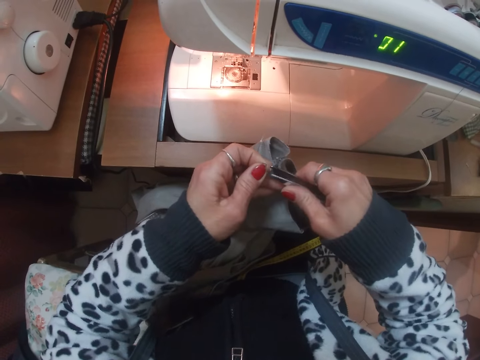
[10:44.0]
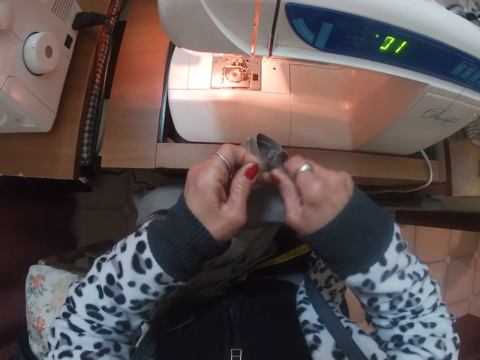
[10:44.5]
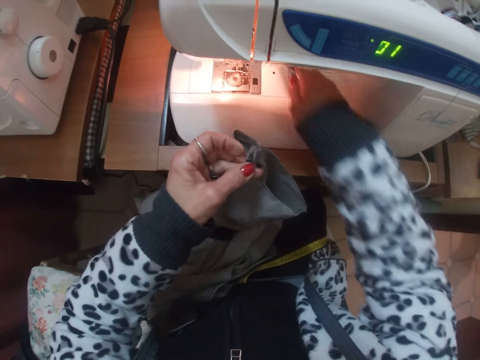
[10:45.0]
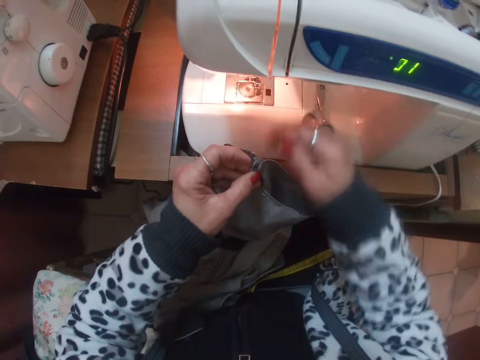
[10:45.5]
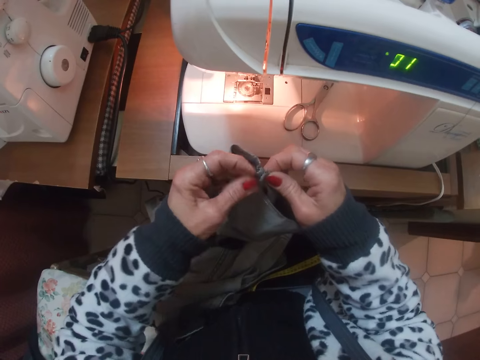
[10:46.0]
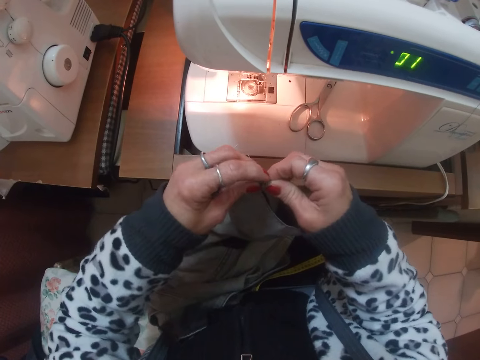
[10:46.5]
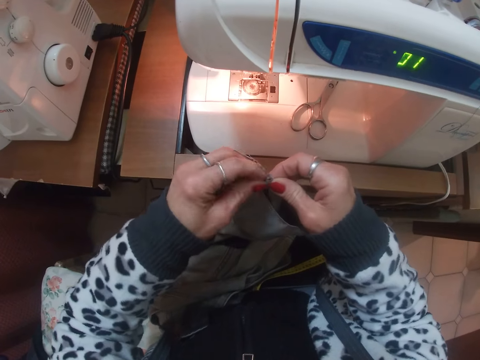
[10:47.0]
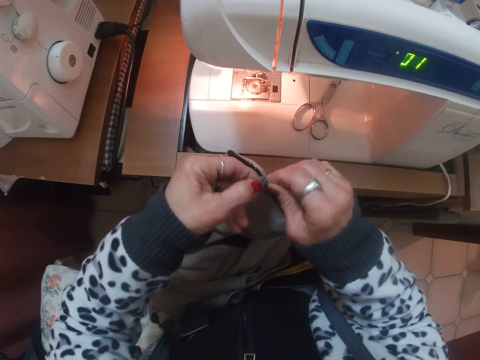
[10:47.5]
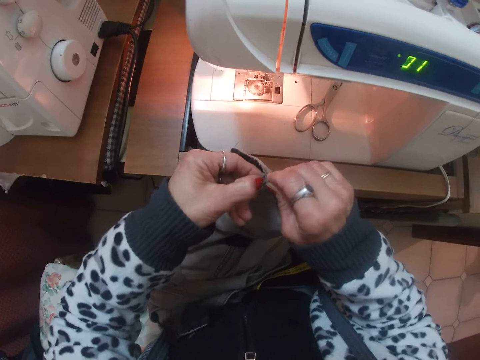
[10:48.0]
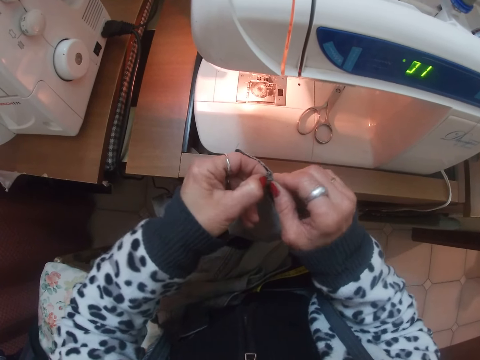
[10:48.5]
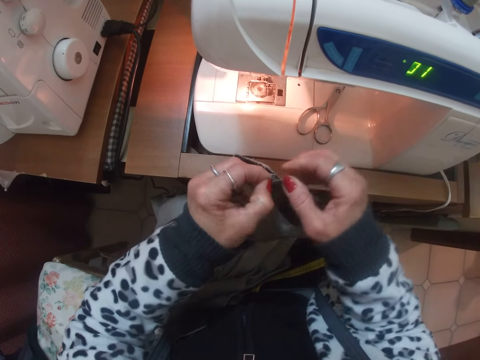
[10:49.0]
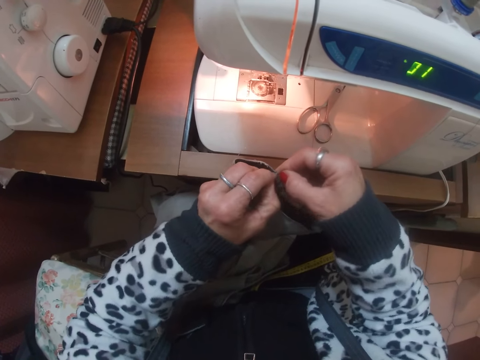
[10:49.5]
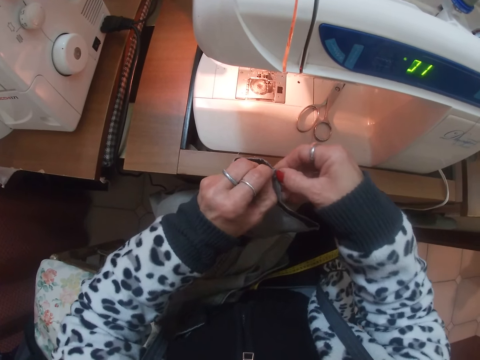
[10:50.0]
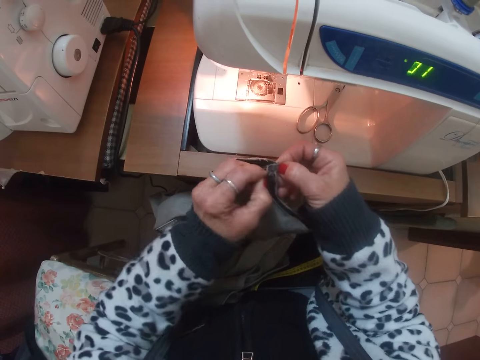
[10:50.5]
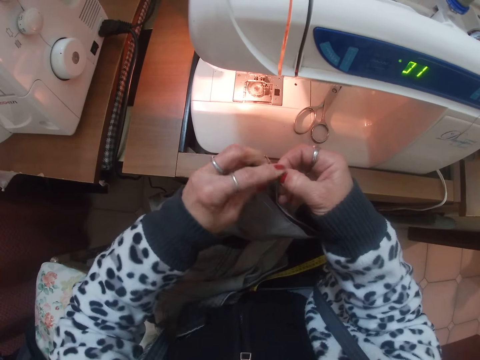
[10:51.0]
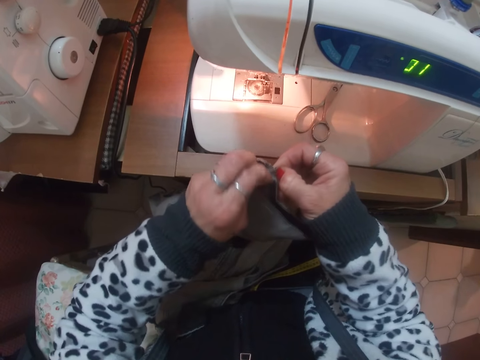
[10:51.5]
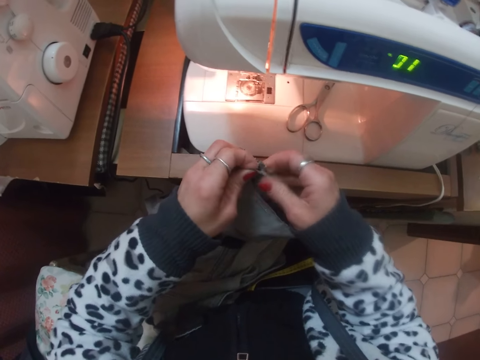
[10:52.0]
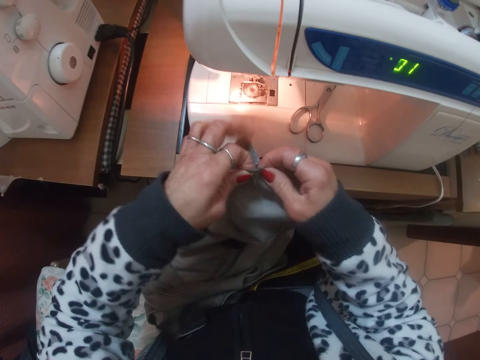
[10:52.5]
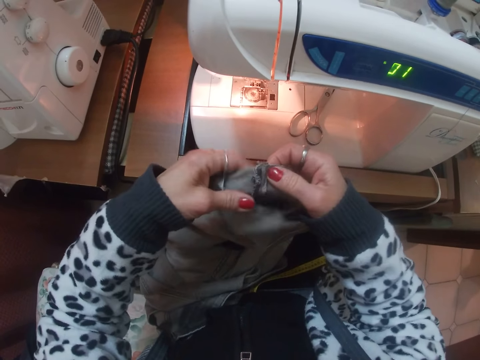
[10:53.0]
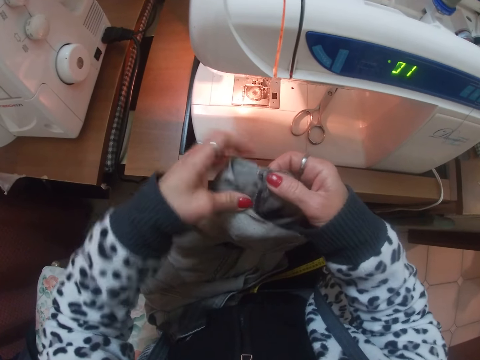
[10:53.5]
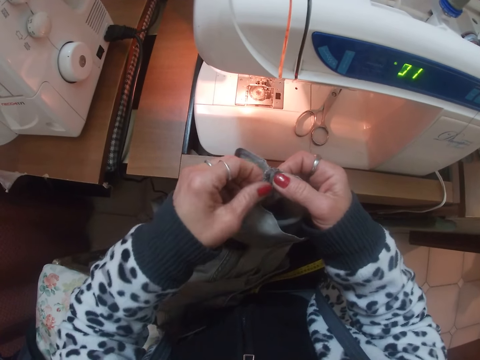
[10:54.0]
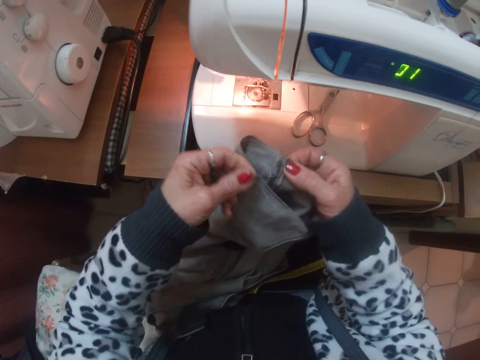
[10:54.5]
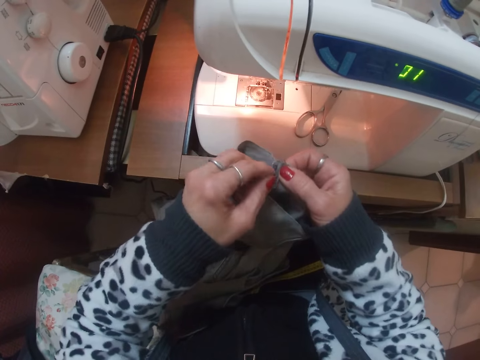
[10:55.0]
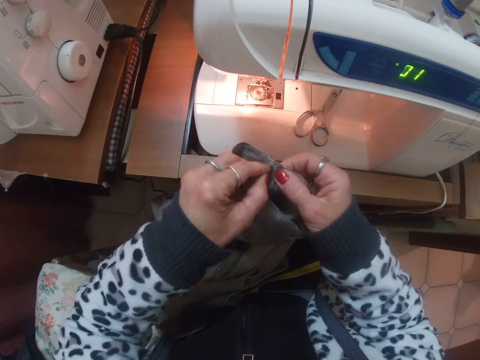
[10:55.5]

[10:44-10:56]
The camera wearer cuts a thread with scissors. He puts the scissors on the sewing machine. He tears a trouser with his hands. He loosens the thread of the jeans with his hands.

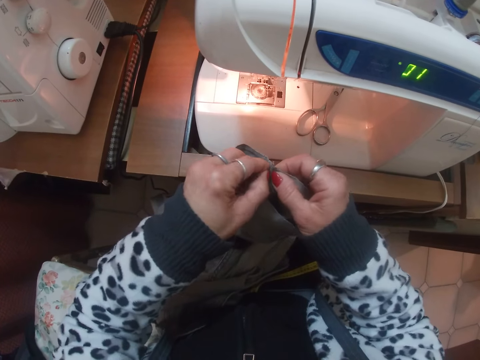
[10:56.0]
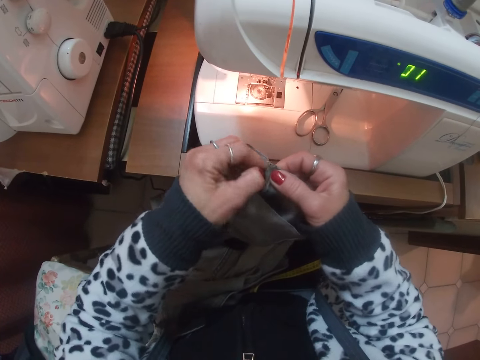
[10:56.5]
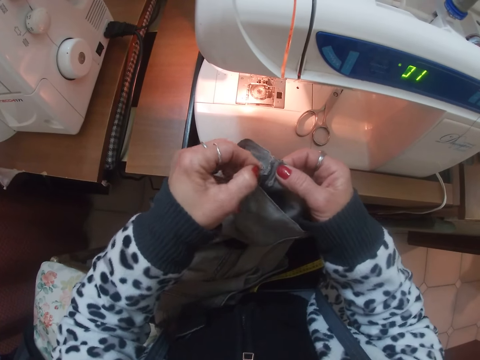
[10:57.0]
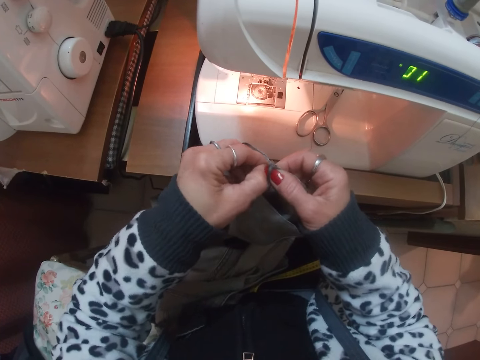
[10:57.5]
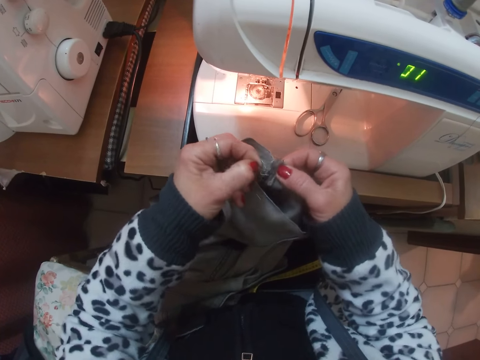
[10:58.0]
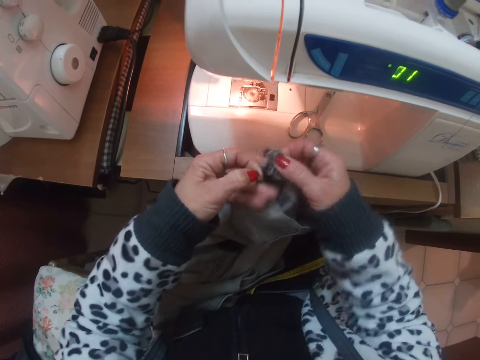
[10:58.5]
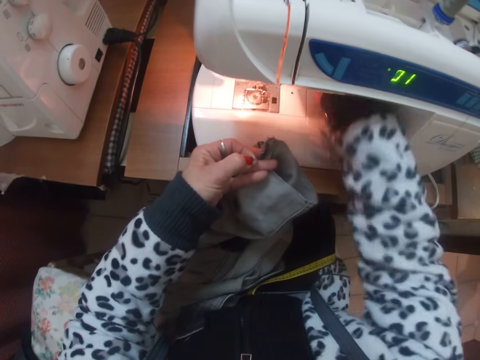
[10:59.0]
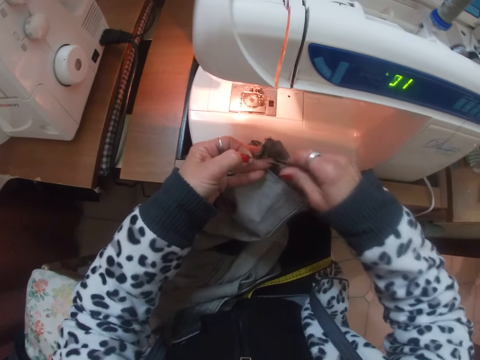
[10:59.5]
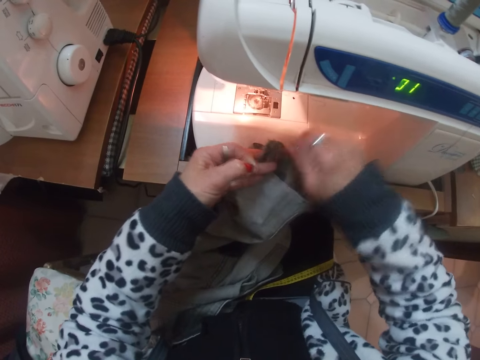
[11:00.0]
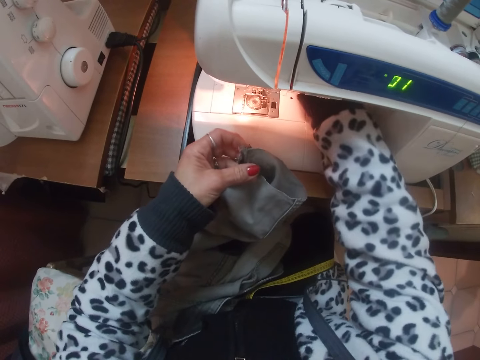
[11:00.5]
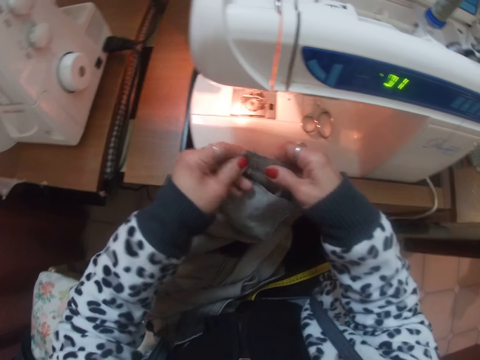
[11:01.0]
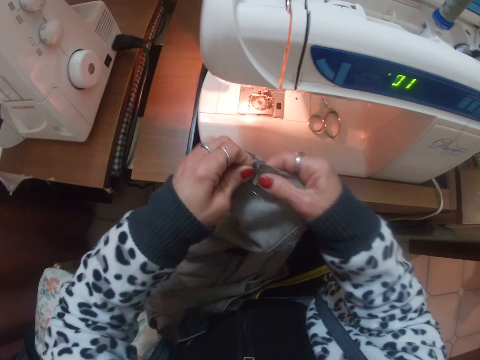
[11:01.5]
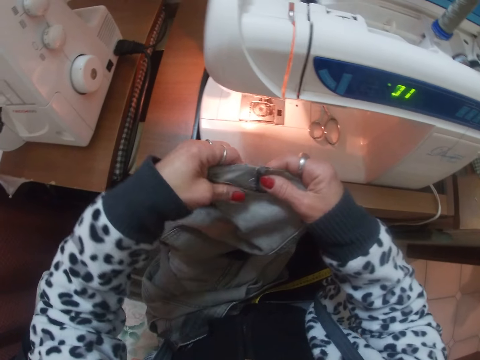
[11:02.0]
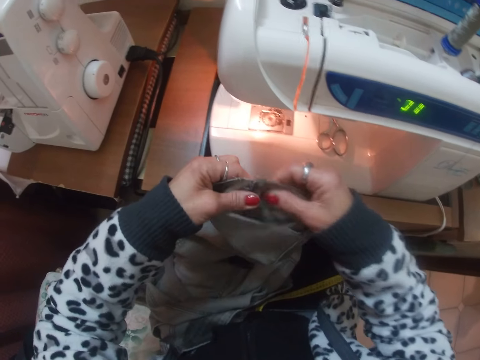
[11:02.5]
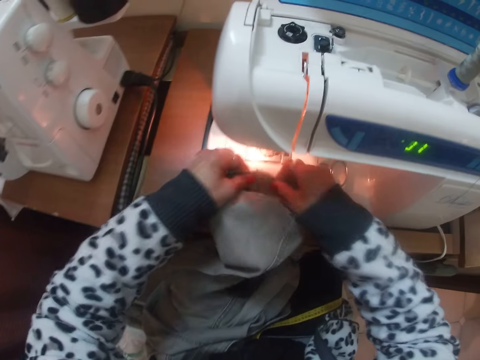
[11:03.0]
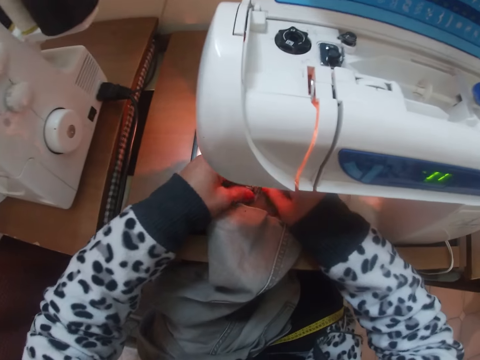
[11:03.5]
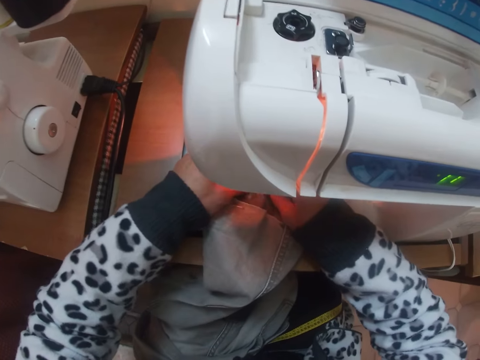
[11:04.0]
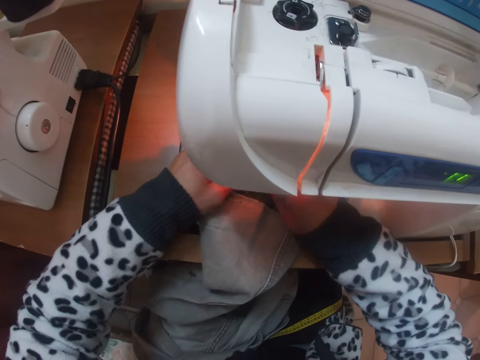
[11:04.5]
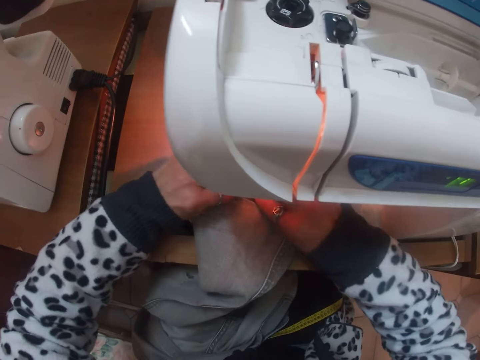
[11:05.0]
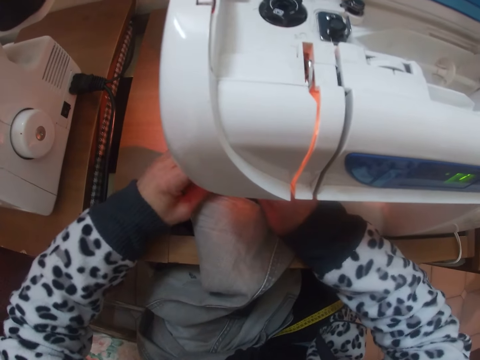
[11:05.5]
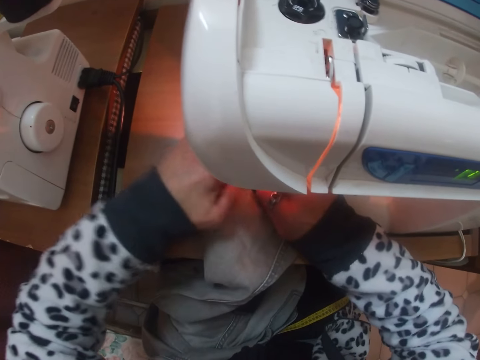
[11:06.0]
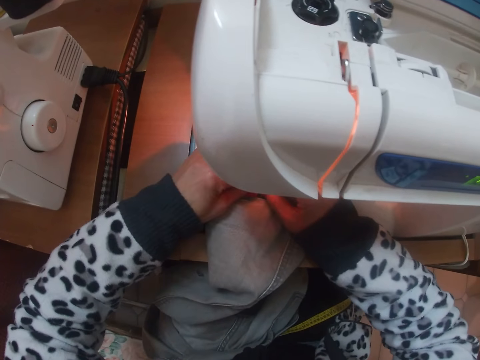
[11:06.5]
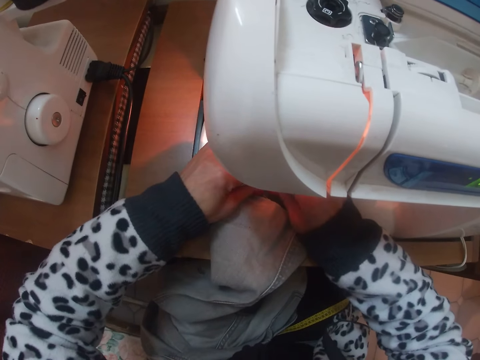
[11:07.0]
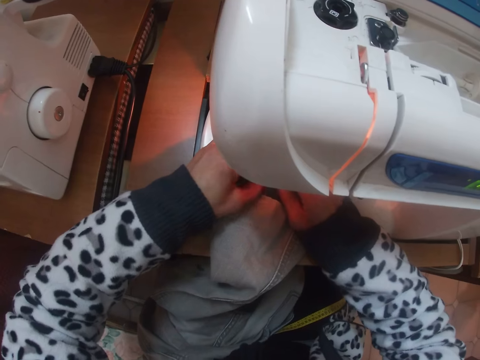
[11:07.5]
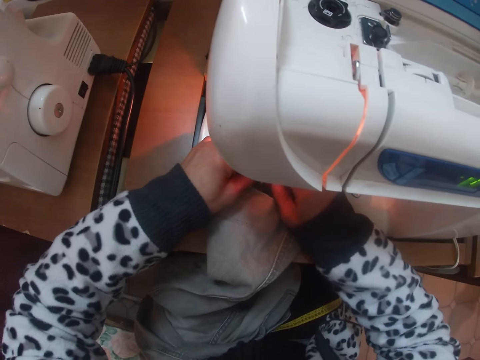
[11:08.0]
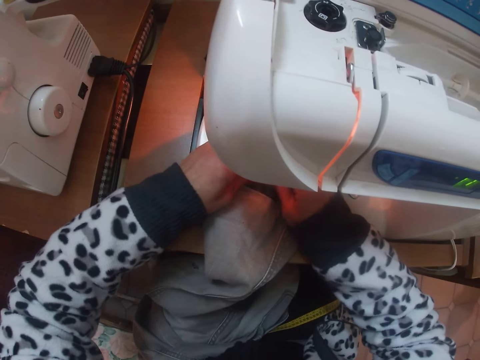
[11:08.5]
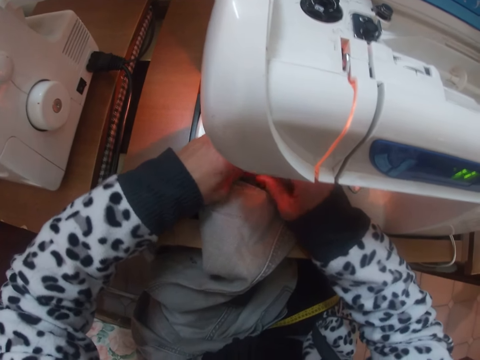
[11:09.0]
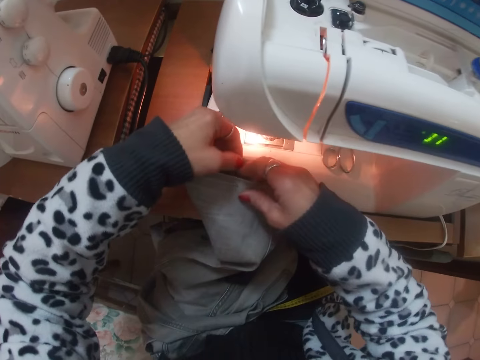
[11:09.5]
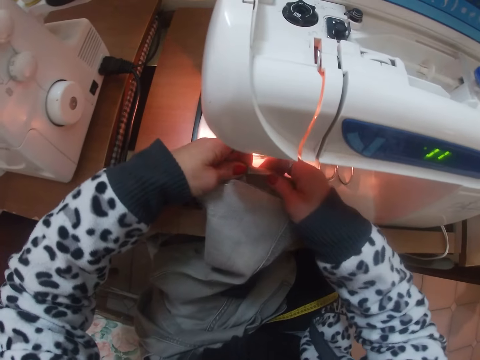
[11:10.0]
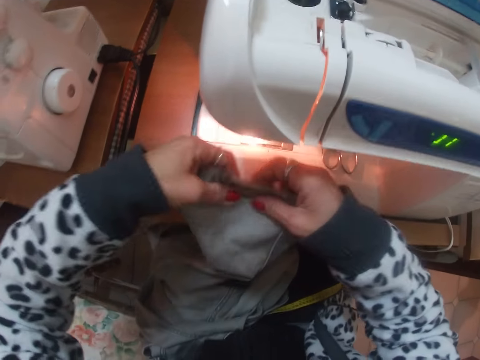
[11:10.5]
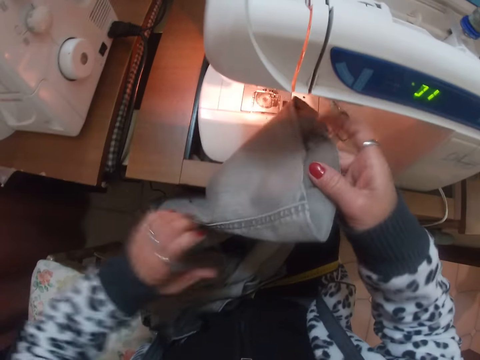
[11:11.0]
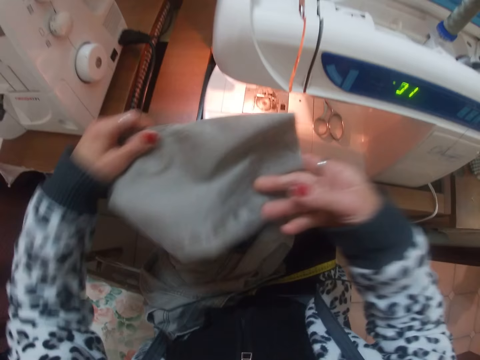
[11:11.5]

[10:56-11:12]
The camera wearer pulls a thread on the trouser. She picks up the scissors. She cuts a thread with the scissors. She loosens the thread of the jeans with the scissors. She puts the scissors on the sewing machine. She adjusts the trouser on the hands. She places the trouser on the sewing machine. She folds the trouser on the sewing machine. She turns the trouser on her hands.
